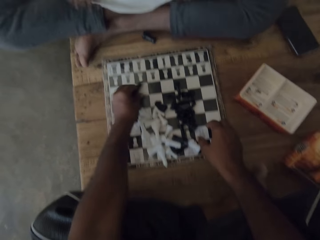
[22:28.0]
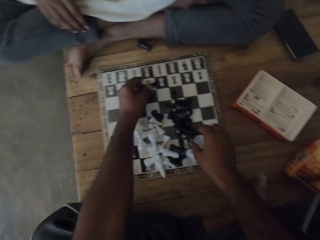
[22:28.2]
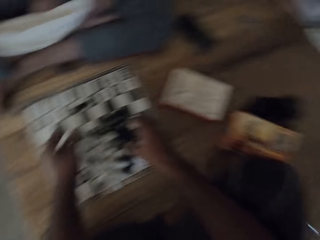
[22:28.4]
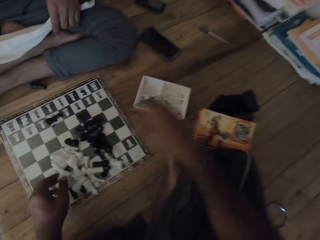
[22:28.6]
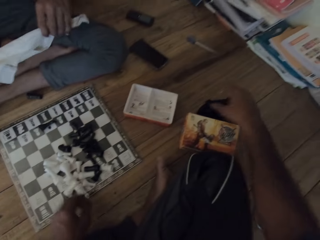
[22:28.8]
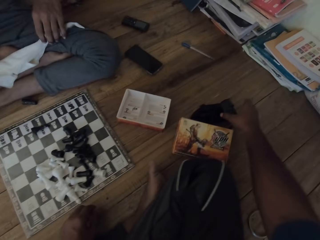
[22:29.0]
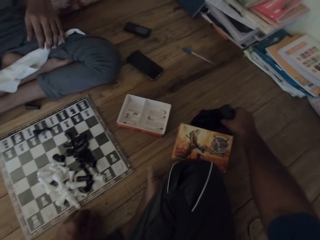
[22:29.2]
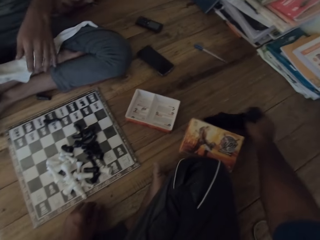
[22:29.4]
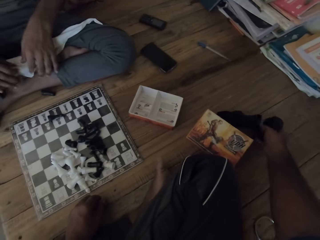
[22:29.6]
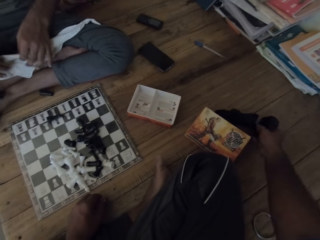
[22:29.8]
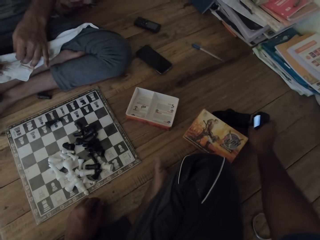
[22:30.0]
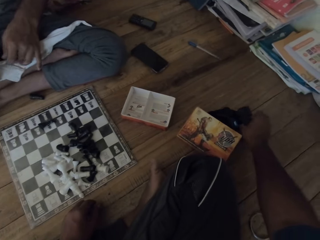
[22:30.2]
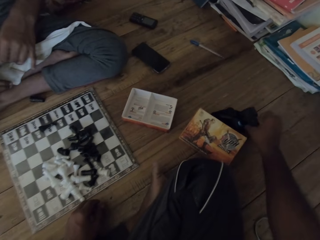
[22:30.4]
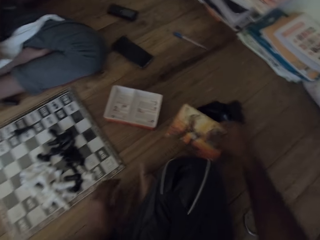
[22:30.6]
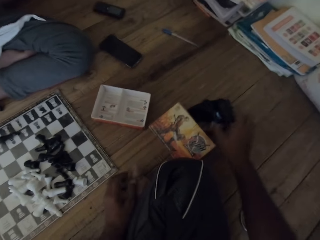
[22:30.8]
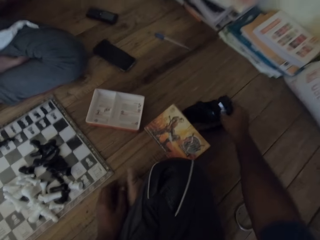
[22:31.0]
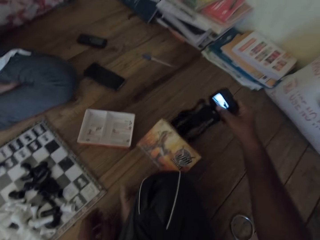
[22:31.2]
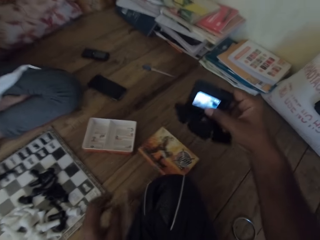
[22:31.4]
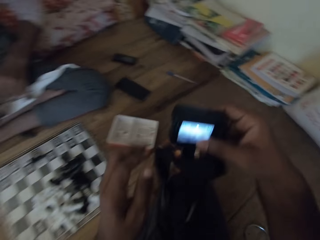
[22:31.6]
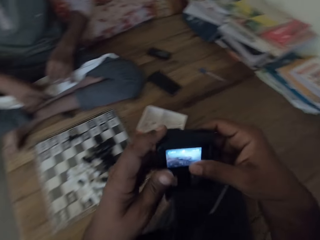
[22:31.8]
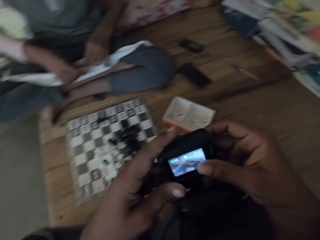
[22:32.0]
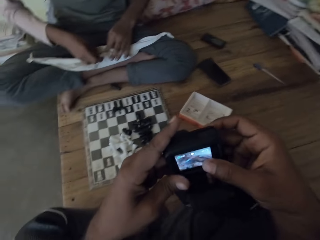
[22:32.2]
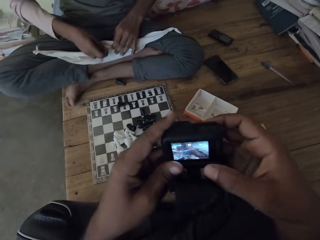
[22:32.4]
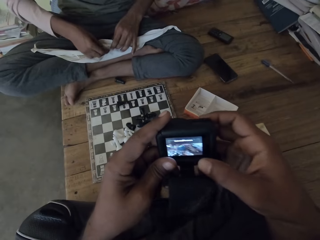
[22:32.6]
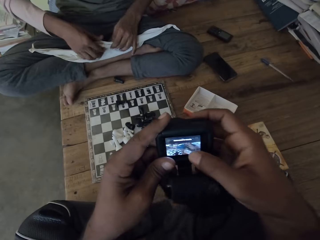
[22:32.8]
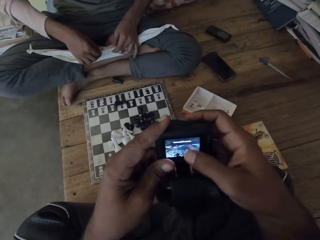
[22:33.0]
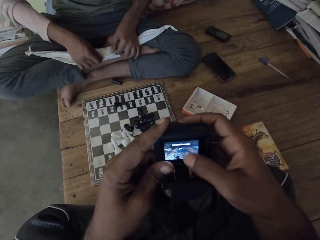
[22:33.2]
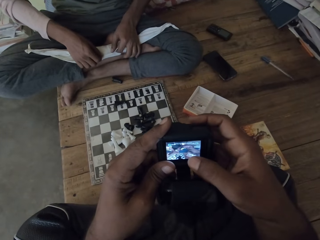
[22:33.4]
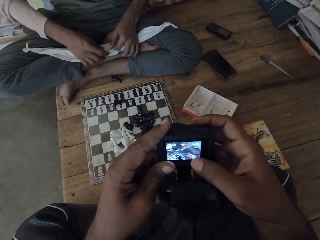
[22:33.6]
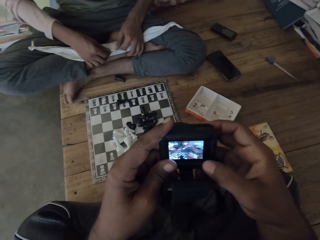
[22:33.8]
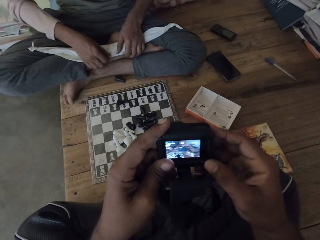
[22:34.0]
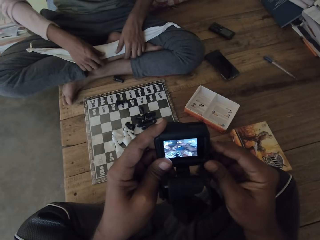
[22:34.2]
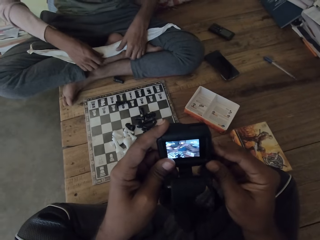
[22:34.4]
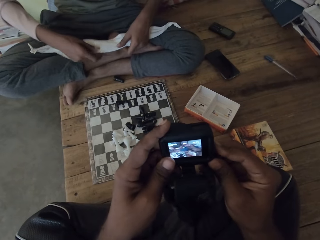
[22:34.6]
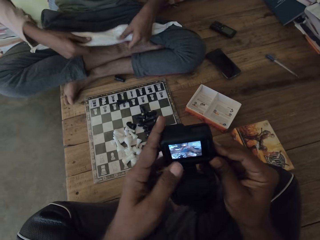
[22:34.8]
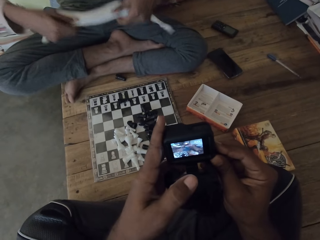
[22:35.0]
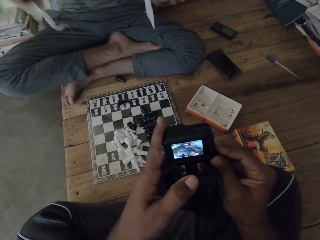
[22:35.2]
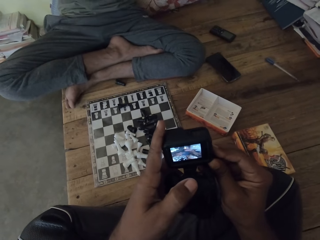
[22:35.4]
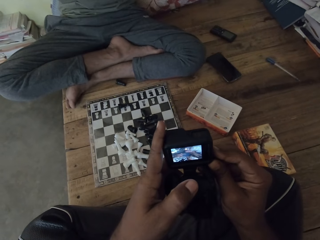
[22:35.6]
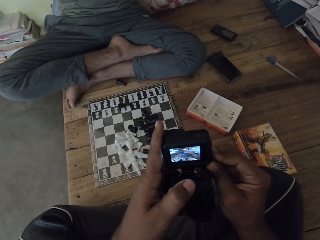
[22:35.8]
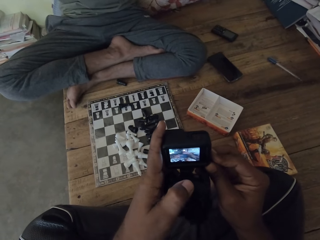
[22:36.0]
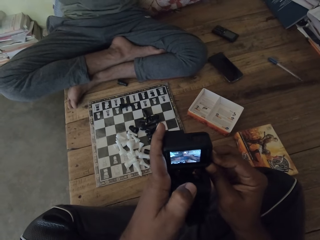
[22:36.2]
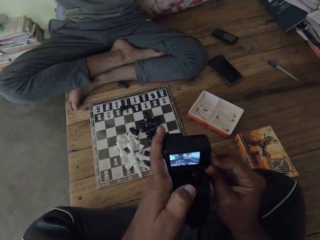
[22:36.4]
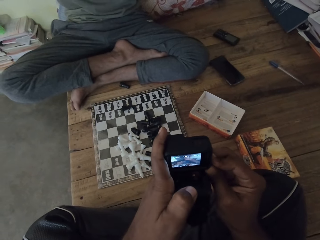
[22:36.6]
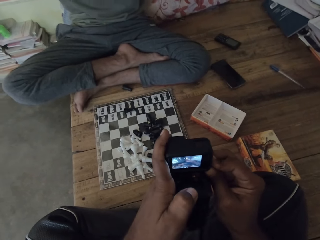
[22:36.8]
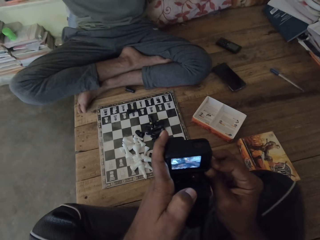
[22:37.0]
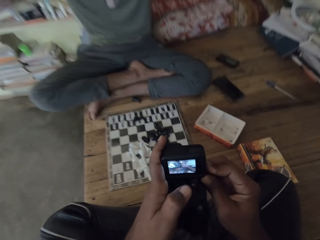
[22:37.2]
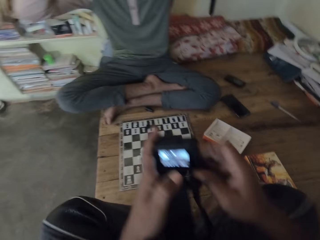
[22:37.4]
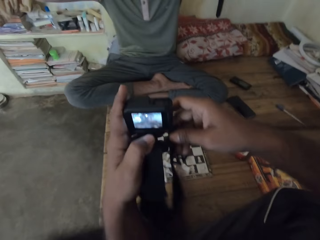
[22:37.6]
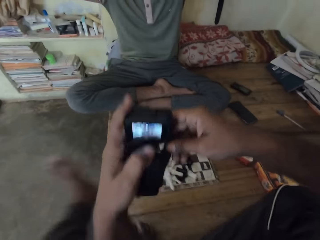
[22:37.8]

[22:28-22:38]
The camera wearer picks up a camera with the right hand. They tap the camera. They pick up the camera with both hands. They adjust the camera. They hold the camera with both hands.

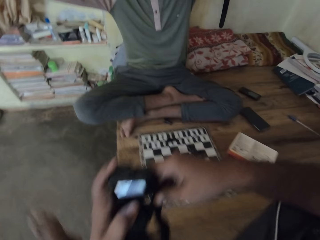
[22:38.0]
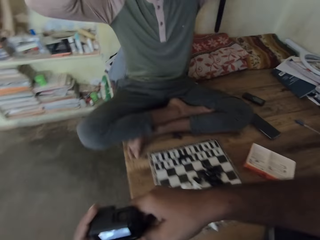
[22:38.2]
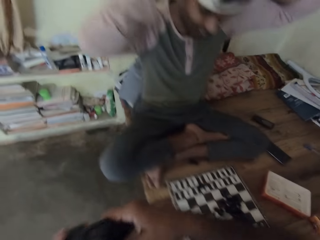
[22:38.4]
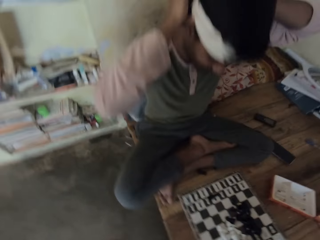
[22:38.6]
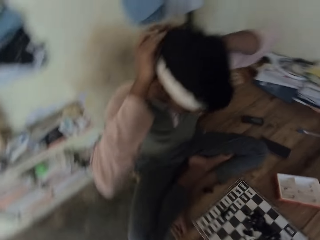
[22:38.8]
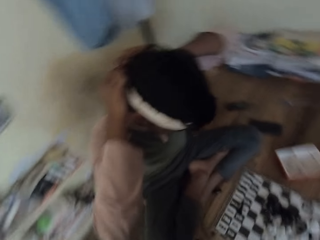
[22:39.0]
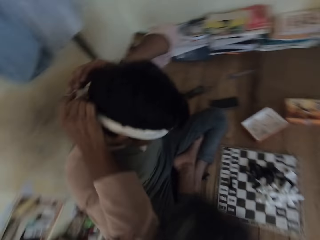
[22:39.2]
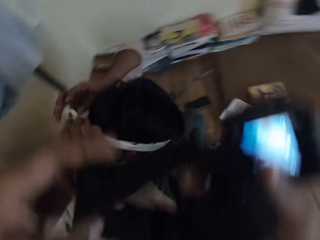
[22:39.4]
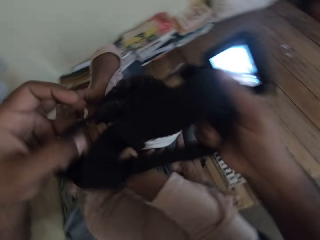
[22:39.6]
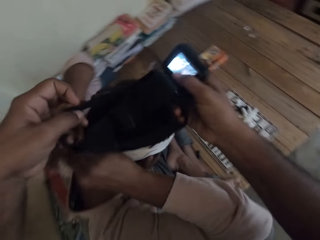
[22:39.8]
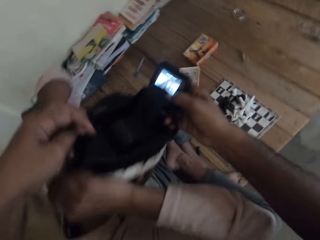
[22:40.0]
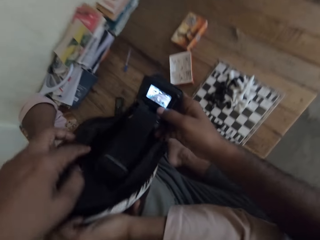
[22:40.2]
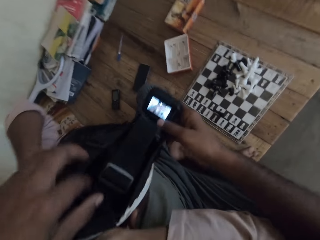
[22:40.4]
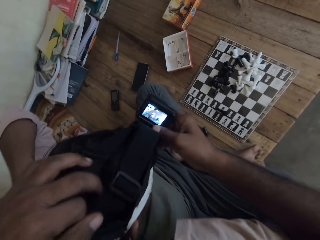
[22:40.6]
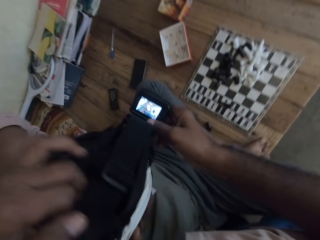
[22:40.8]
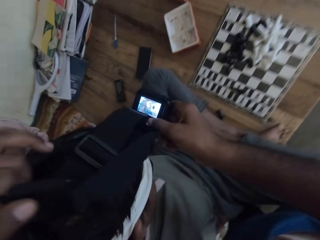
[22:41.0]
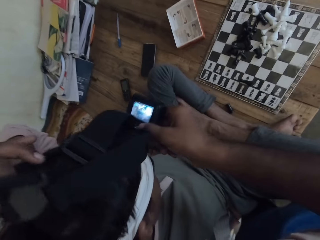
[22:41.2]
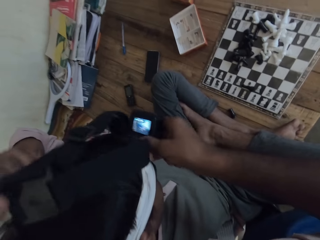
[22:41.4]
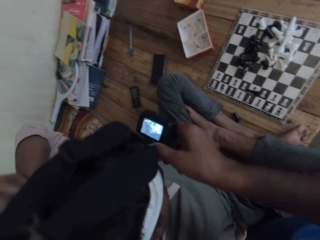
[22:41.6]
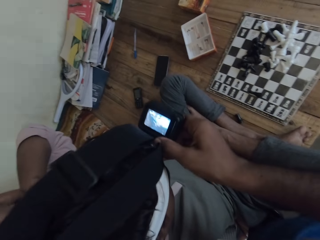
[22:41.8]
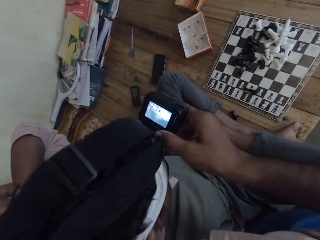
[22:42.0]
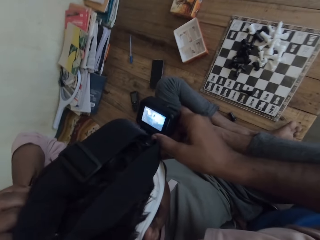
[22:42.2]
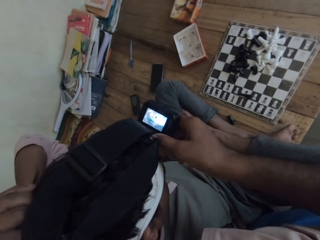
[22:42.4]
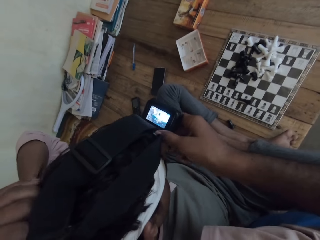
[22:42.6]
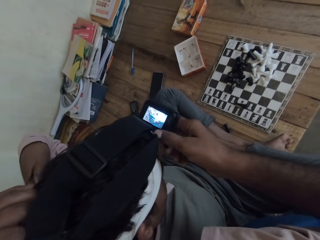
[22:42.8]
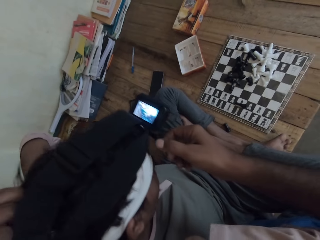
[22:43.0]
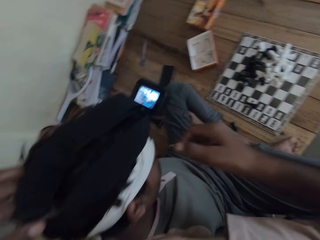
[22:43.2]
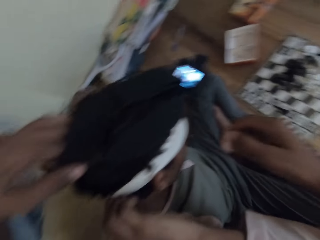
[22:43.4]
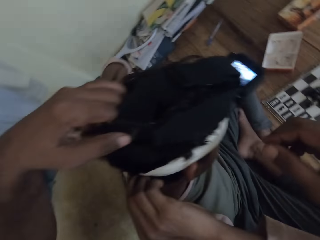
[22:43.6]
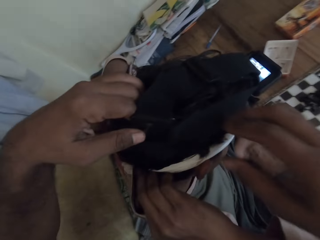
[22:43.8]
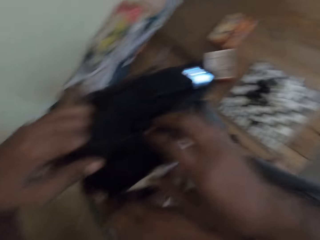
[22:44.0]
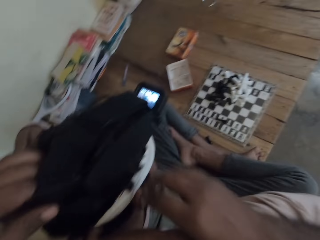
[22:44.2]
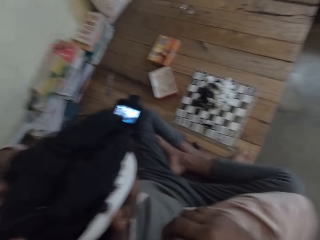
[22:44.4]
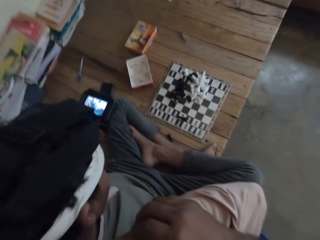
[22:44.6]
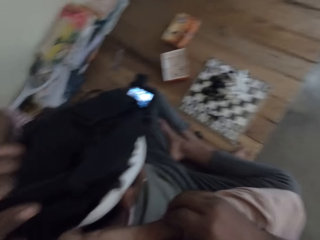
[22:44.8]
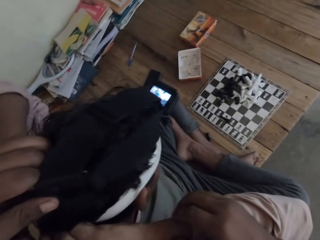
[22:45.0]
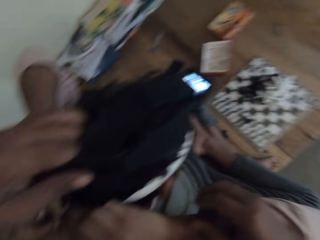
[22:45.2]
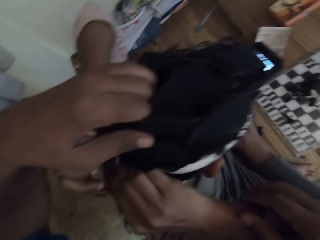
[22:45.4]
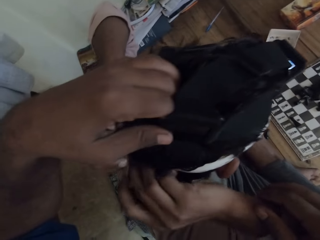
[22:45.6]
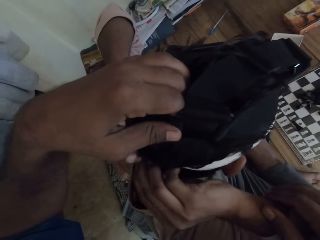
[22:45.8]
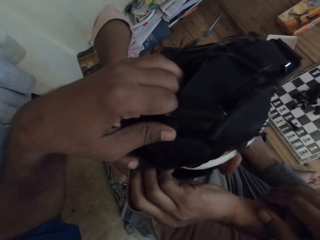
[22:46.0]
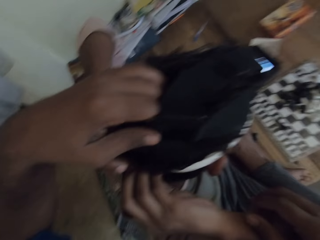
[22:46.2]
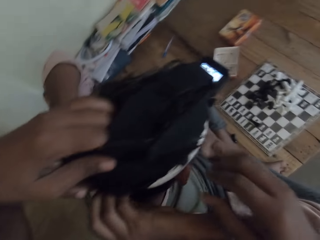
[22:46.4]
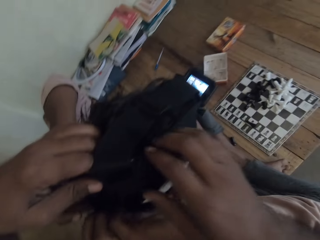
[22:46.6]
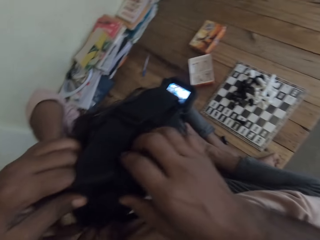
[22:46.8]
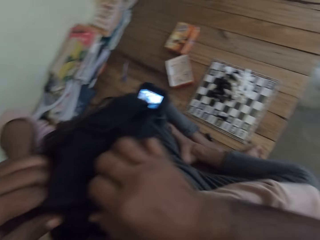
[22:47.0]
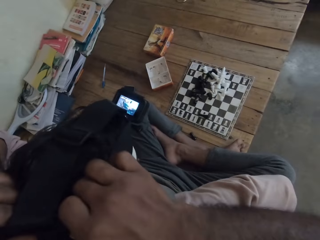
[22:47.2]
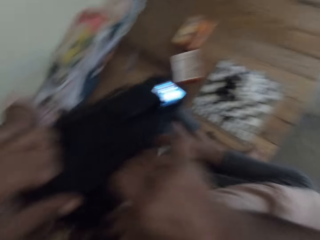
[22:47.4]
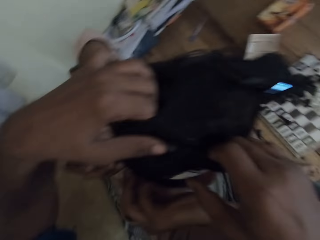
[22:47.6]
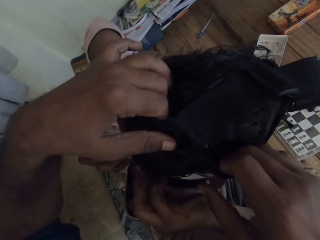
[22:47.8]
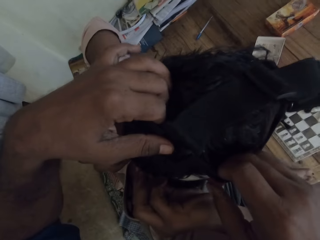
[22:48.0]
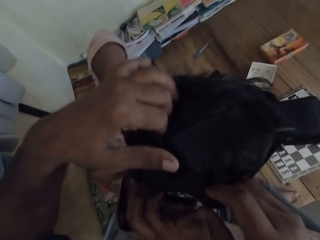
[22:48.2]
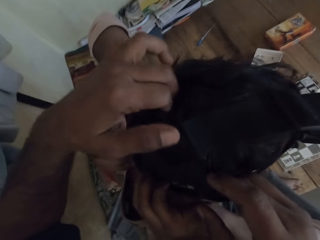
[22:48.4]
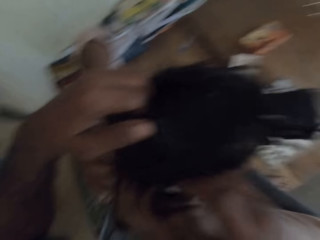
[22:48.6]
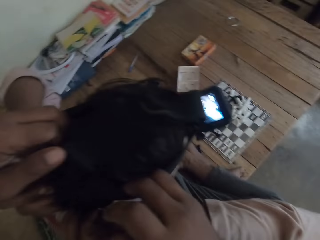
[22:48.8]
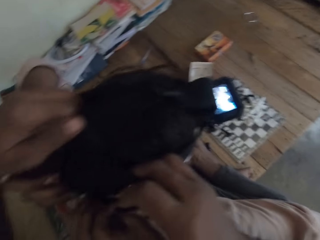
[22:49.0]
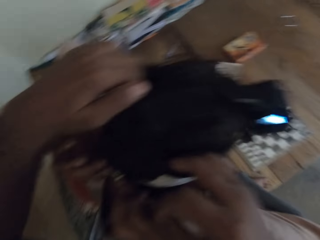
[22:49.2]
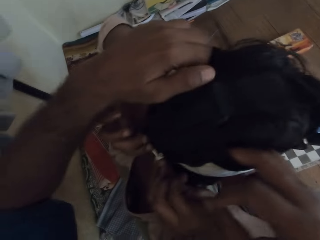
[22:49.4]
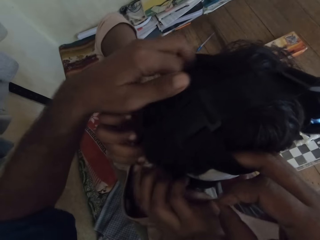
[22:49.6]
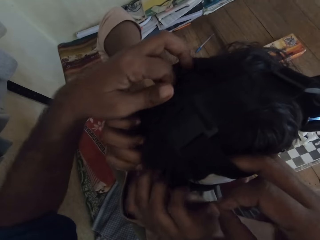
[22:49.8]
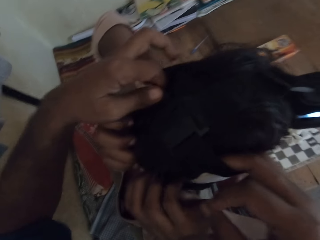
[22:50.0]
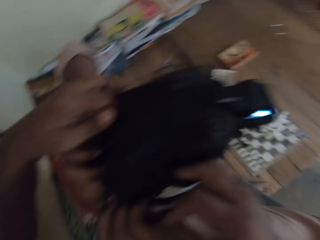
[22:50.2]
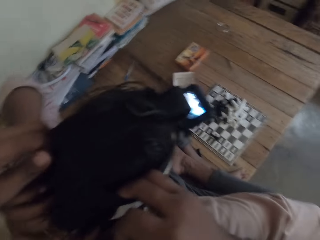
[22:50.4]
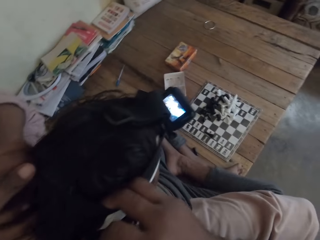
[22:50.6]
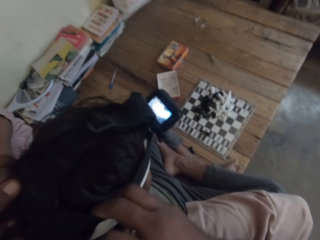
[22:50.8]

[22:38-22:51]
The camera wearer walks ahead. They stand. They talk to a man. They put a camera on the man's head. They talk to the man. The man talks to the camera wearer. The camera wearer talks to the man. The man talks to the camera wearer. The camera wearer talks to the man. They adjust the band camera.
